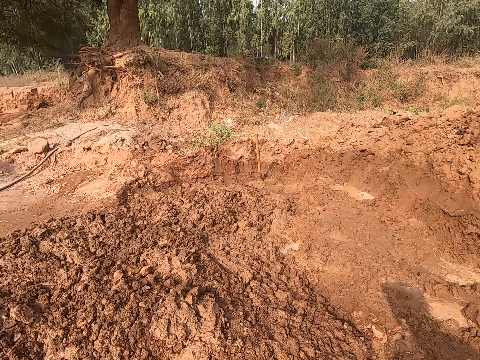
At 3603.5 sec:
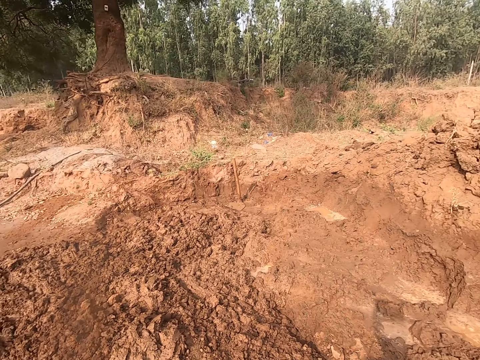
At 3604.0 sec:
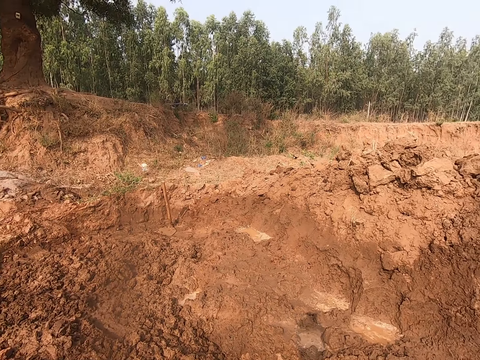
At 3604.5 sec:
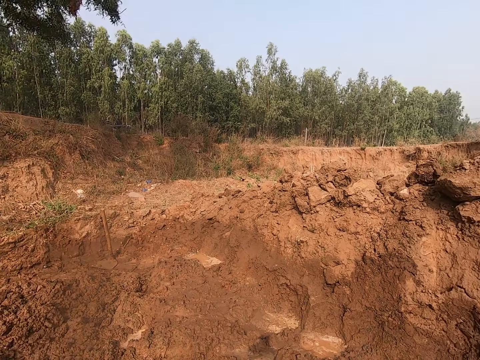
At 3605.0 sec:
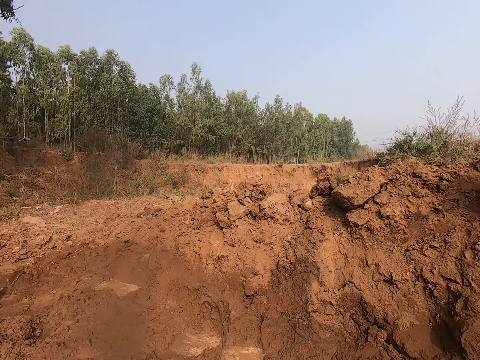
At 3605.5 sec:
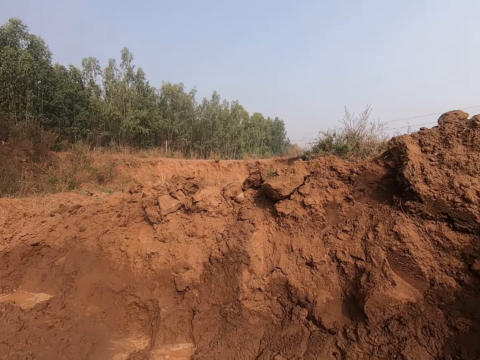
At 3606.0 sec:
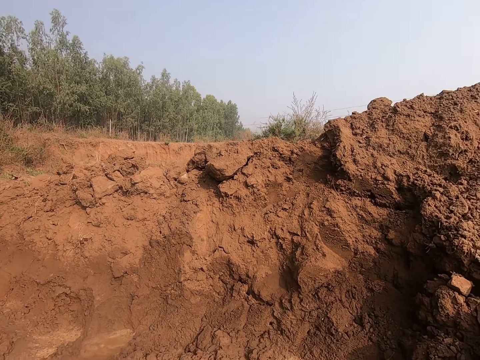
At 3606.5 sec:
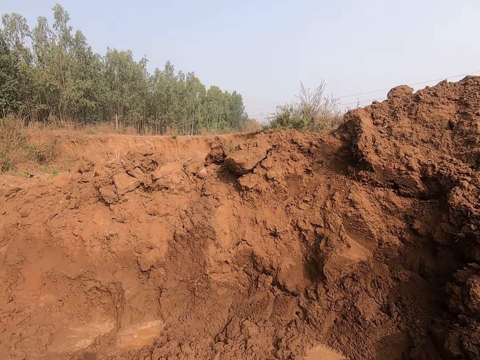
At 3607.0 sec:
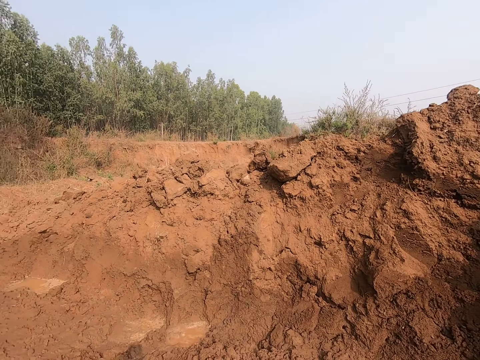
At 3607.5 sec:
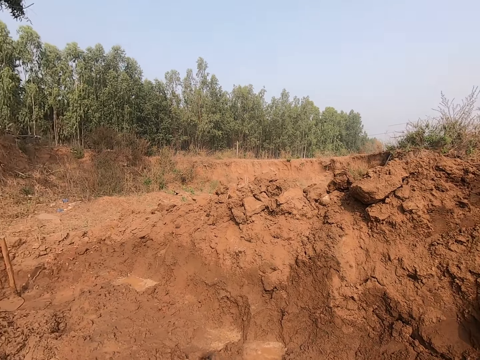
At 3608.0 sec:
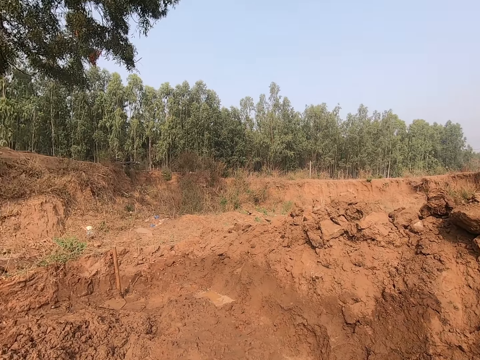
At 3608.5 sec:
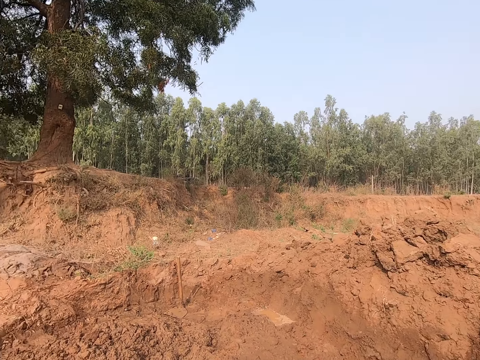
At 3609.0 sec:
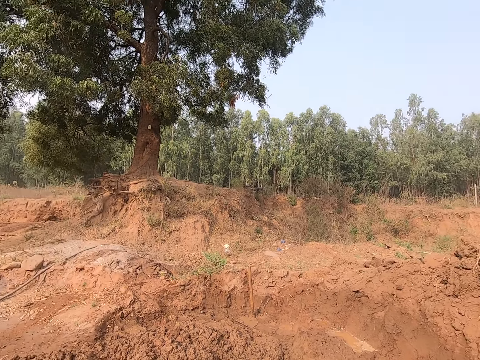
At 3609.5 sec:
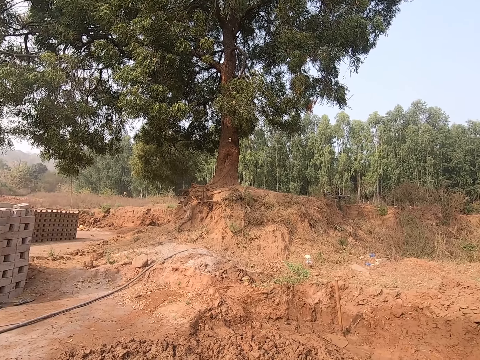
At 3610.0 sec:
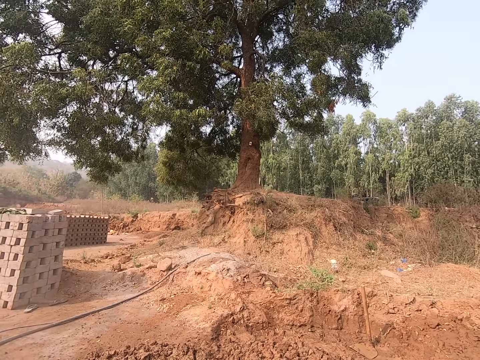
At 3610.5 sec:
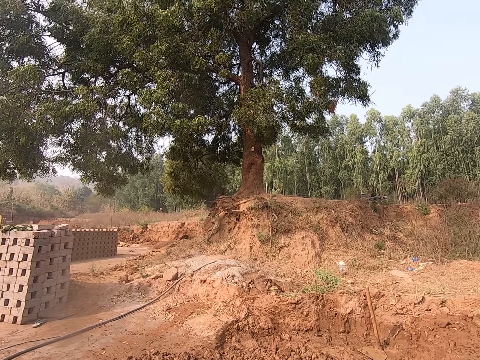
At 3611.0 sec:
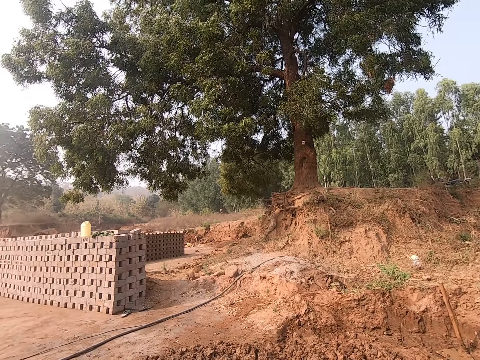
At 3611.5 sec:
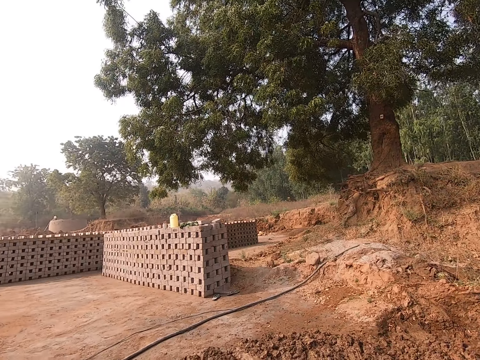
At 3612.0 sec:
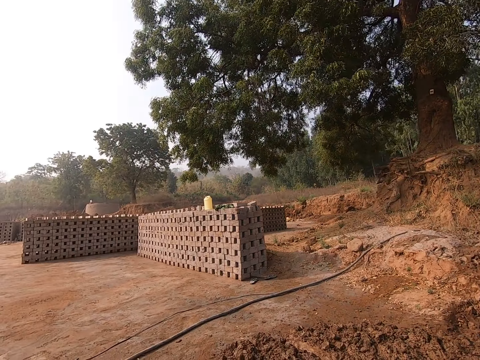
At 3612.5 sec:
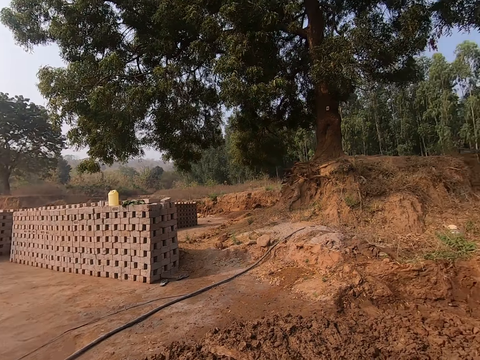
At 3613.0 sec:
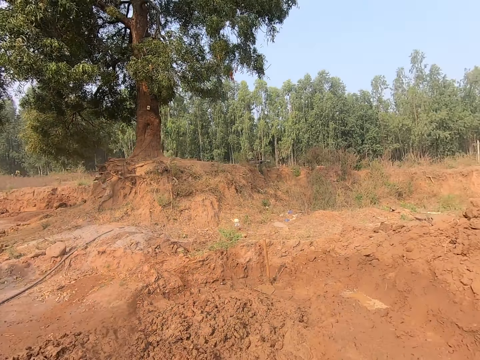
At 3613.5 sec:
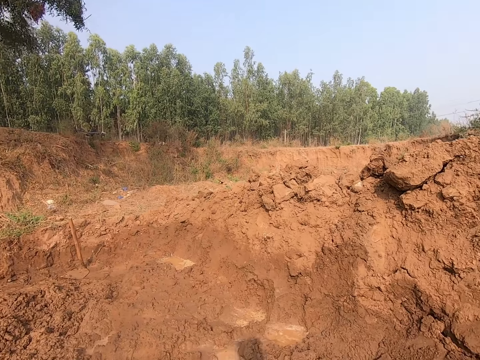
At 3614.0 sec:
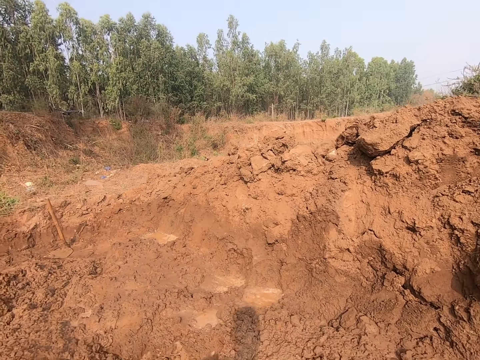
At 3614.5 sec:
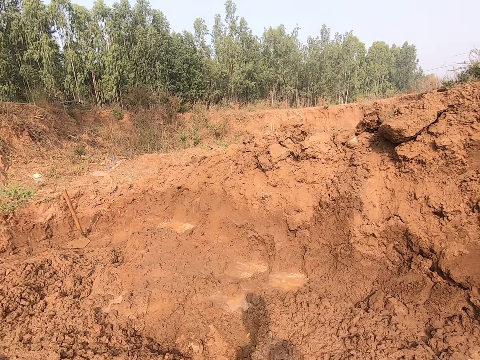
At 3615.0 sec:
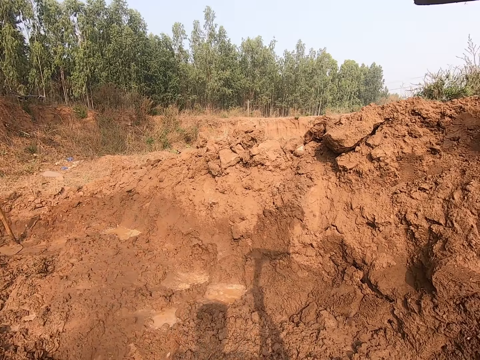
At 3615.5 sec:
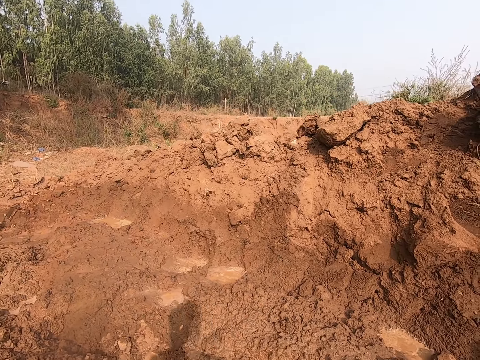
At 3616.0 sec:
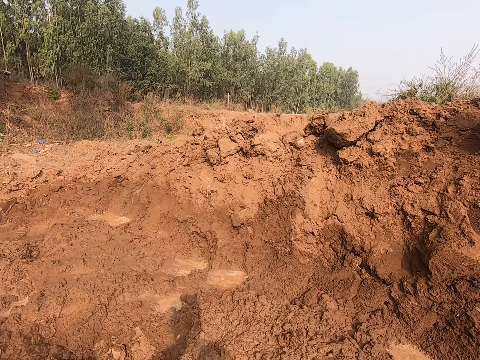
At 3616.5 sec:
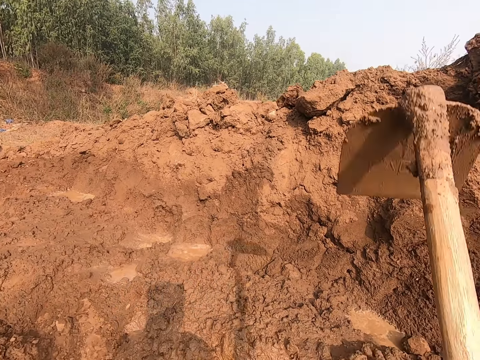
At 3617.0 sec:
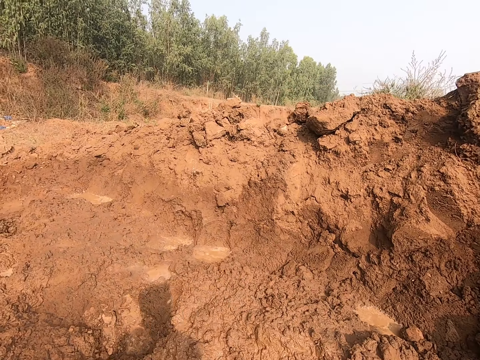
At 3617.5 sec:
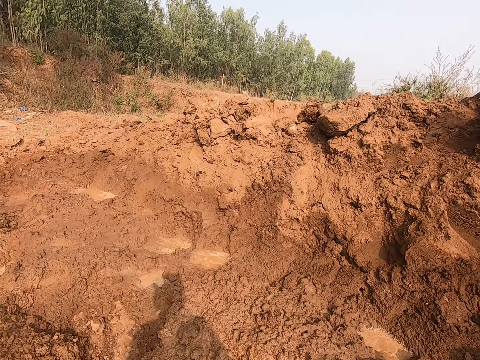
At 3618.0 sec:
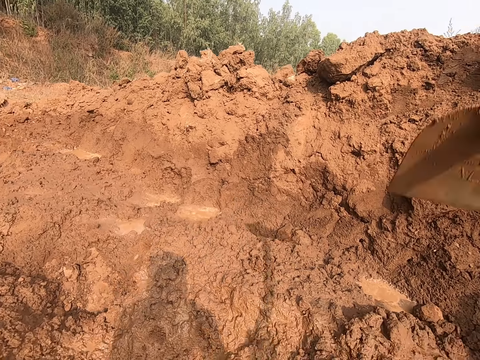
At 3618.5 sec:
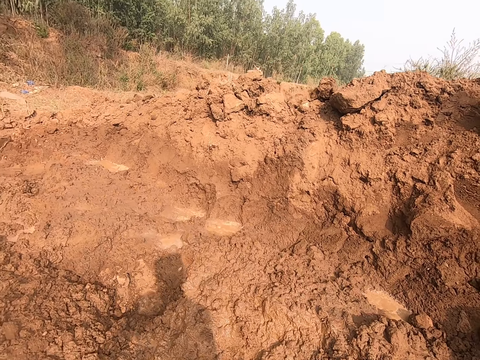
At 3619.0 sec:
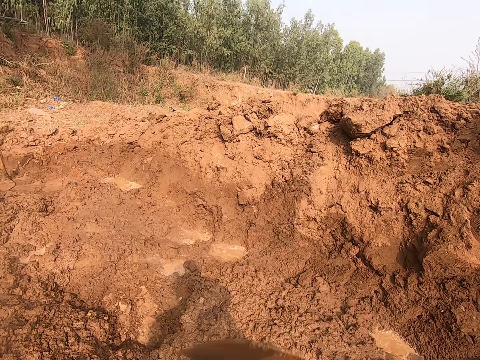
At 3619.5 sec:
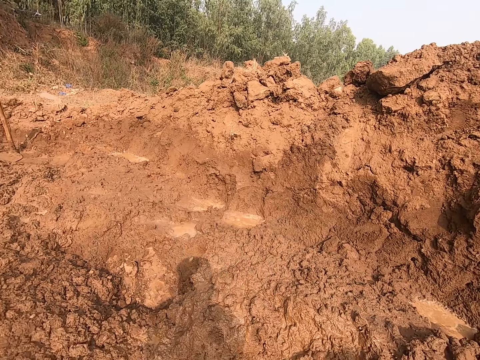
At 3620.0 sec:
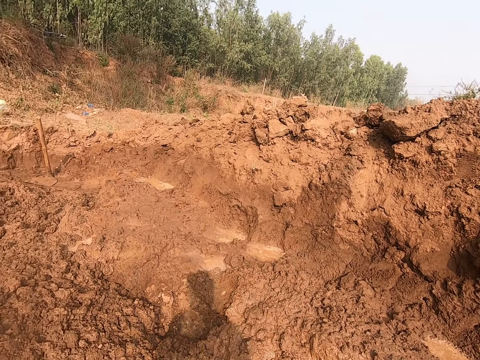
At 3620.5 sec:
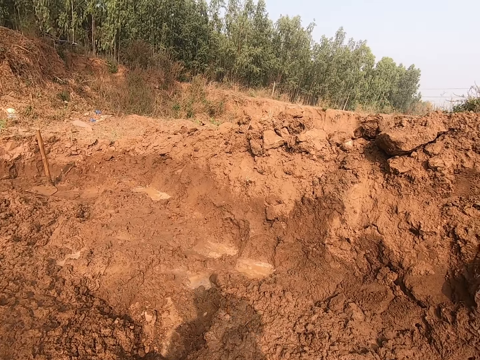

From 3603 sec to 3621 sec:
The camera wearer looks around the site. They dig using a hoe.

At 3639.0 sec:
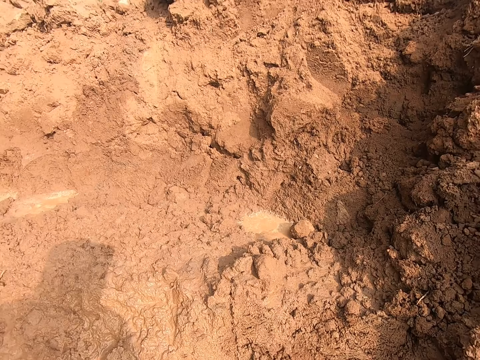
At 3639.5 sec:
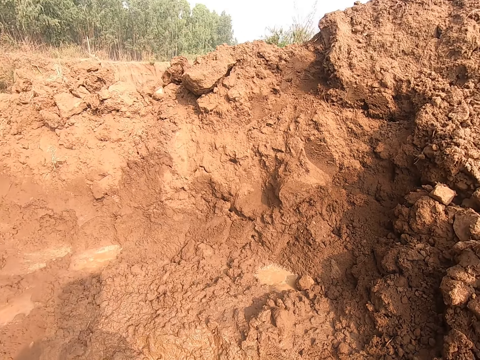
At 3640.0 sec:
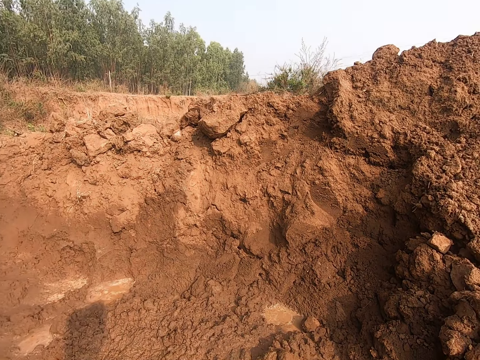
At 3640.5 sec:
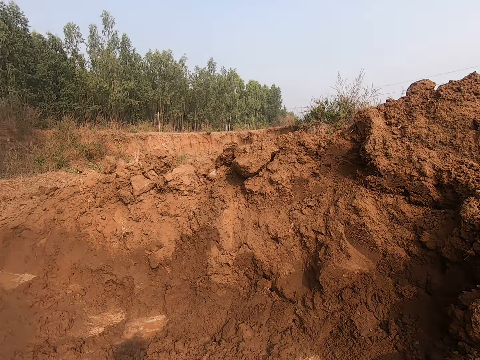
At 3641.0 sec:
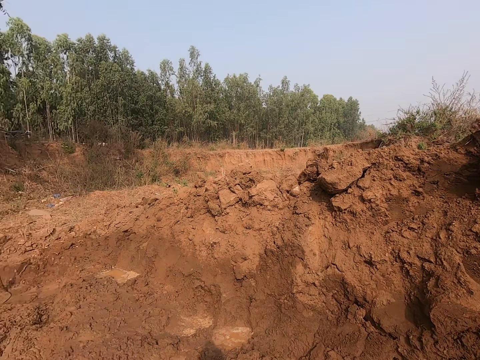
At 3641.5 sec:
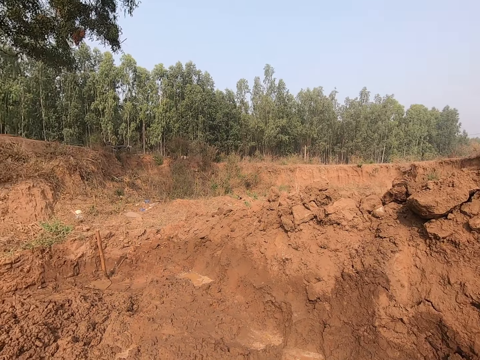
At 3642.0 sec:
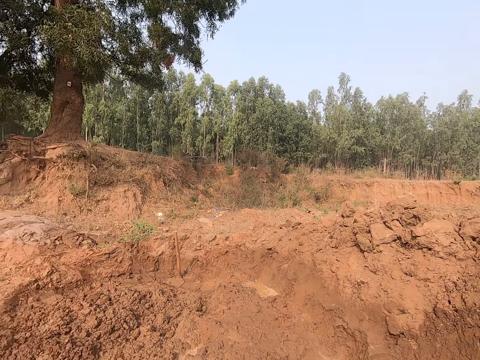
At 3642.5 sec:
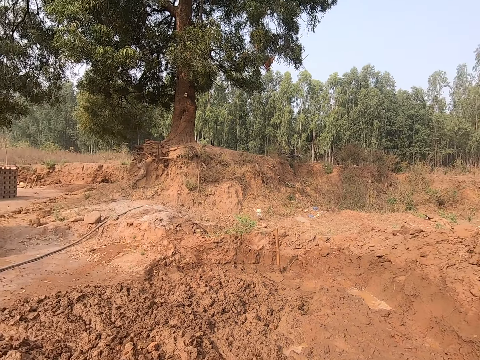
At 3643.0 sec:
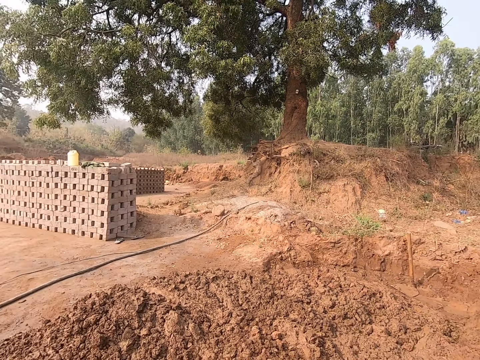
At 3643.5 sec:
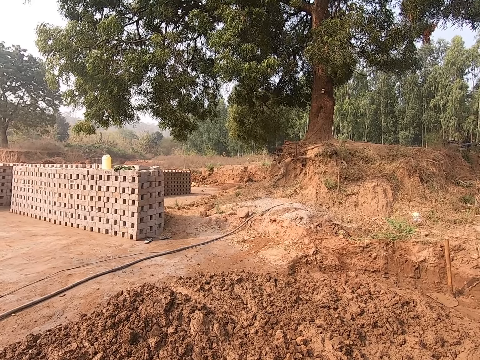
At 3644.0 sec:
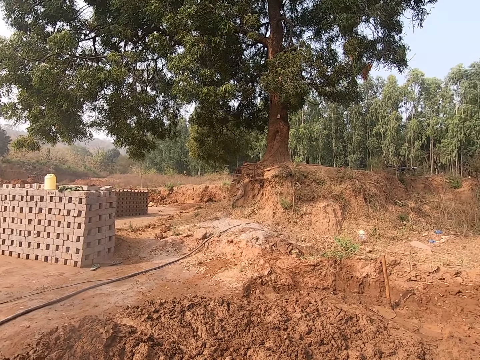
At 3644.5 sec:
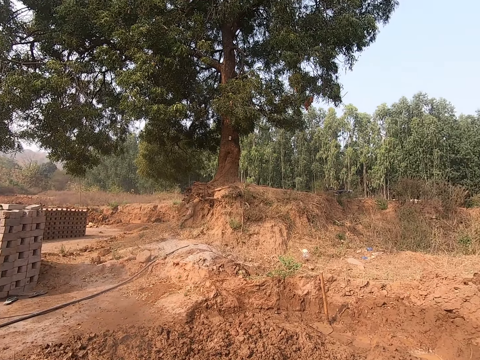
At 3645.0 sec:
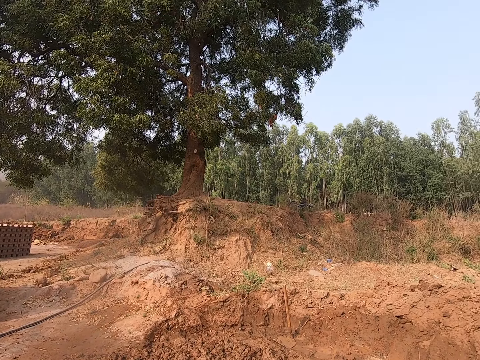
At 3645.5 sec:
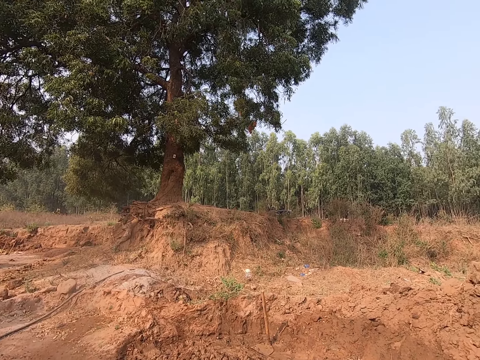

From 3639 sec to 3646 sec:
The camera wearer looks around the site.
